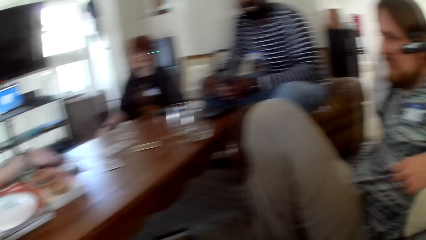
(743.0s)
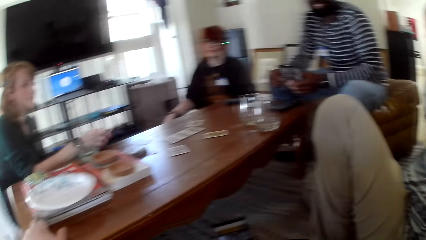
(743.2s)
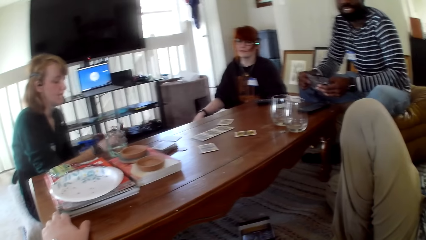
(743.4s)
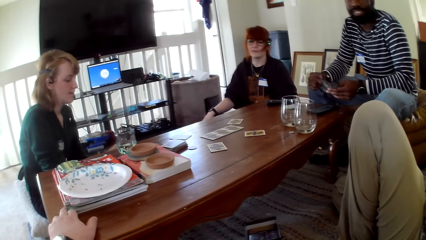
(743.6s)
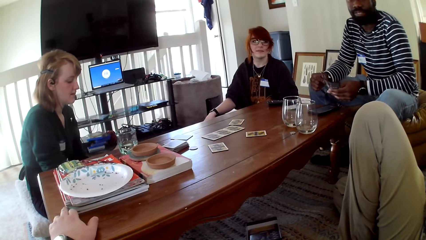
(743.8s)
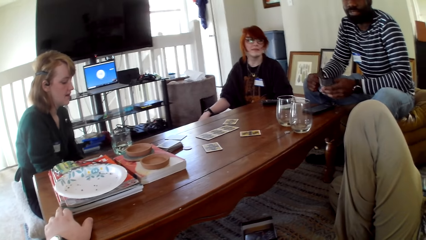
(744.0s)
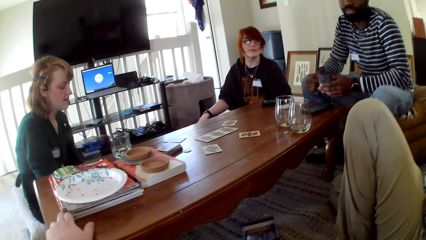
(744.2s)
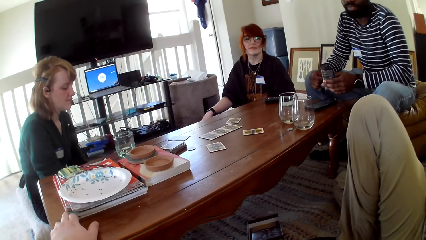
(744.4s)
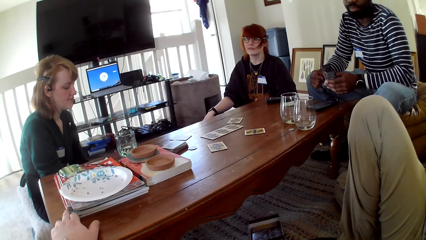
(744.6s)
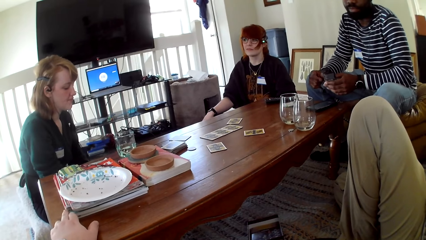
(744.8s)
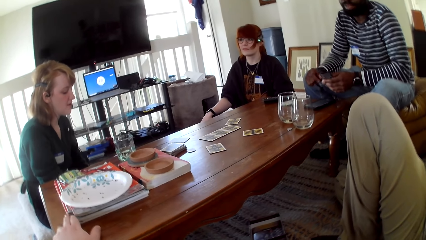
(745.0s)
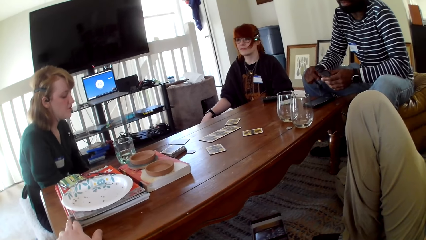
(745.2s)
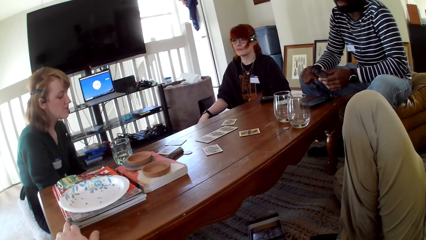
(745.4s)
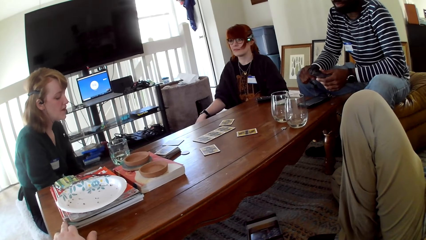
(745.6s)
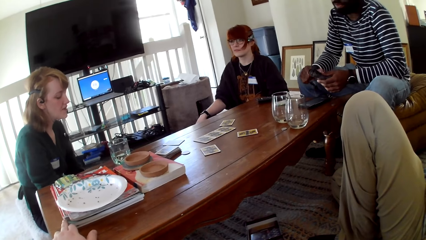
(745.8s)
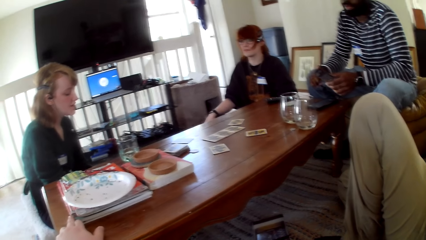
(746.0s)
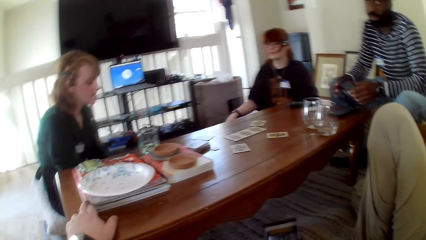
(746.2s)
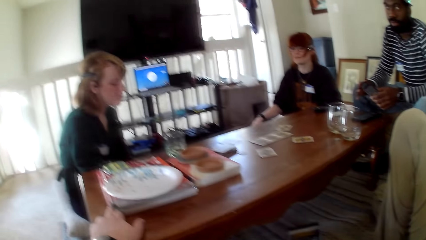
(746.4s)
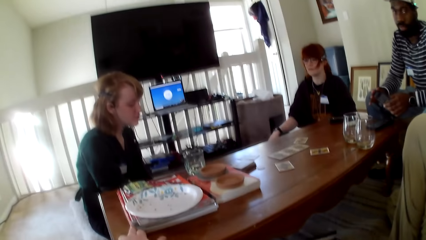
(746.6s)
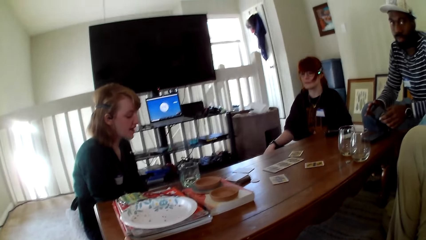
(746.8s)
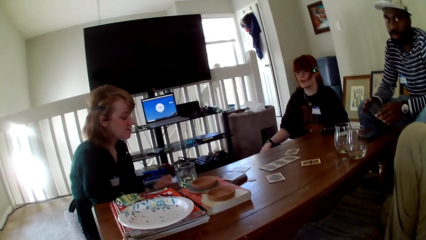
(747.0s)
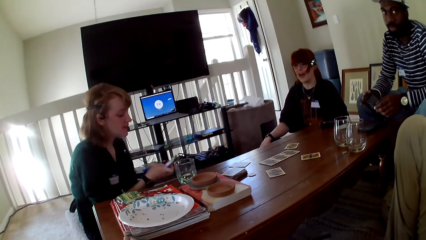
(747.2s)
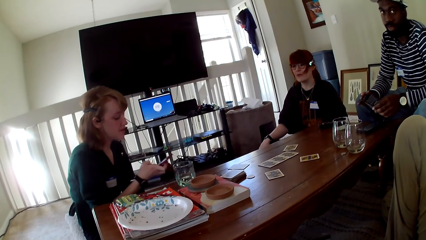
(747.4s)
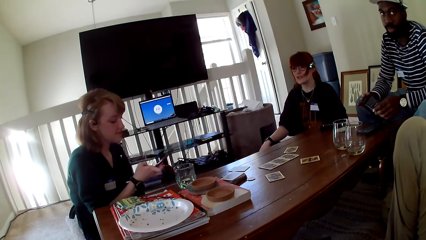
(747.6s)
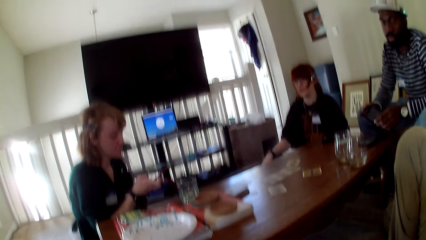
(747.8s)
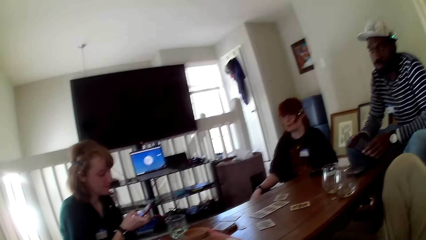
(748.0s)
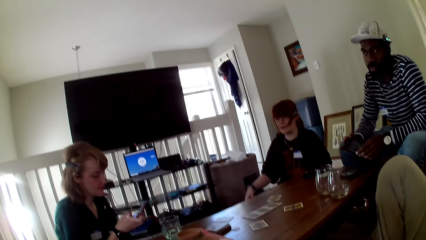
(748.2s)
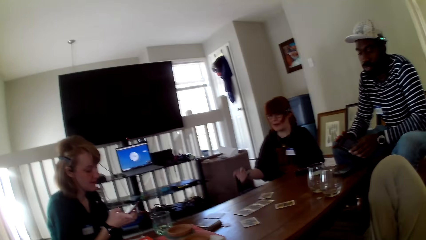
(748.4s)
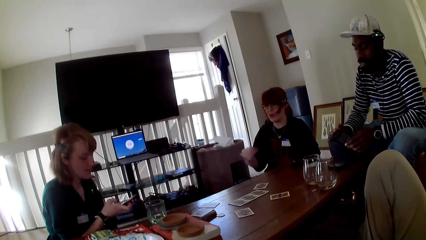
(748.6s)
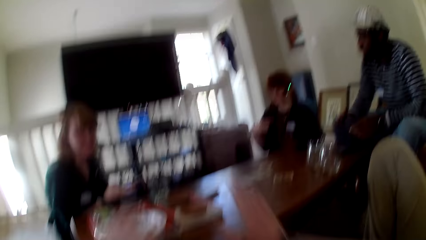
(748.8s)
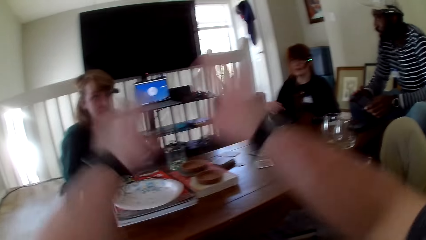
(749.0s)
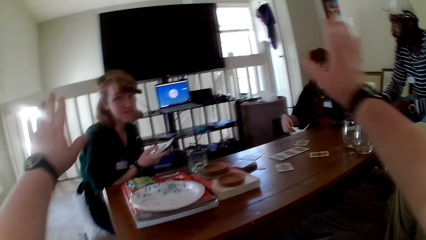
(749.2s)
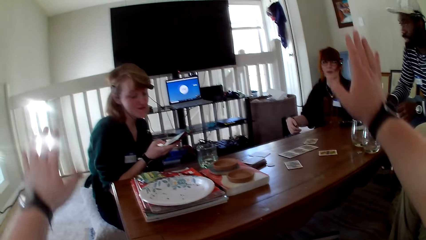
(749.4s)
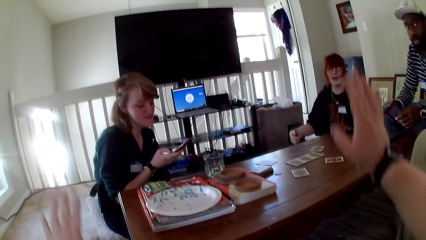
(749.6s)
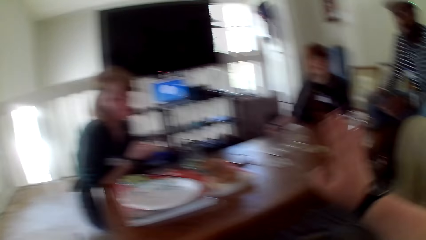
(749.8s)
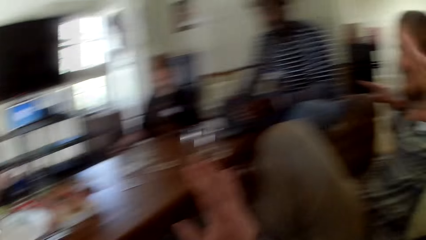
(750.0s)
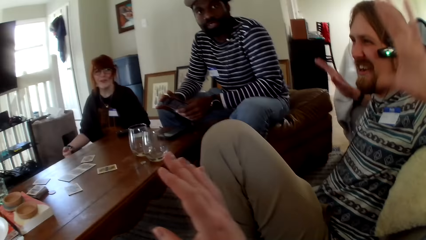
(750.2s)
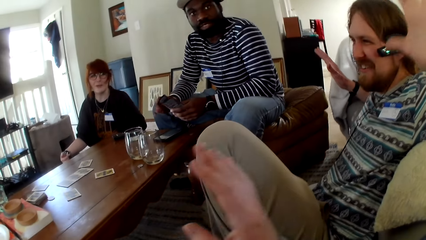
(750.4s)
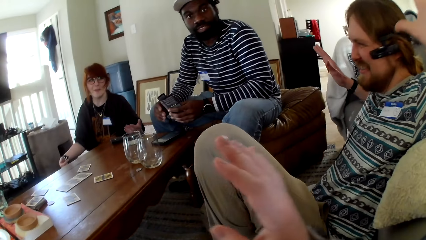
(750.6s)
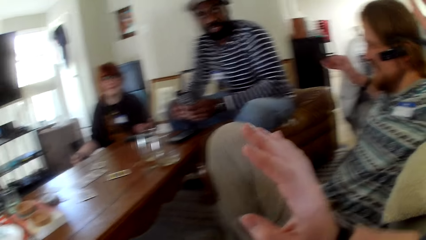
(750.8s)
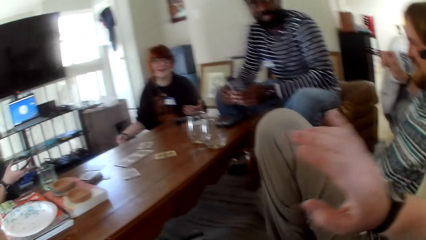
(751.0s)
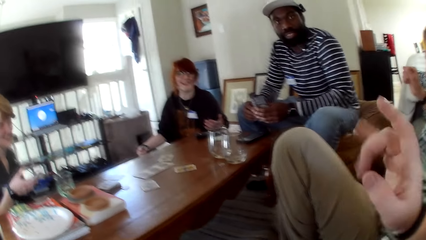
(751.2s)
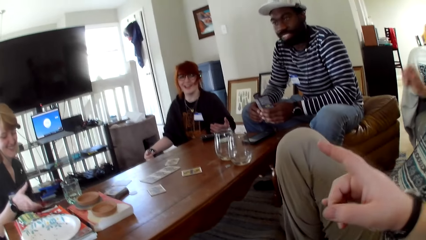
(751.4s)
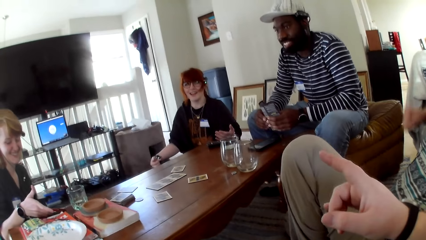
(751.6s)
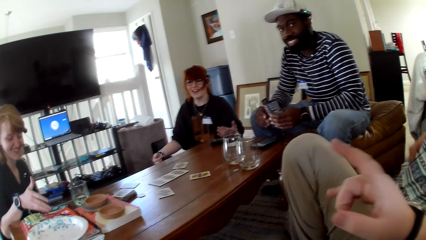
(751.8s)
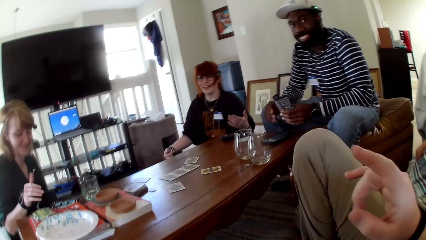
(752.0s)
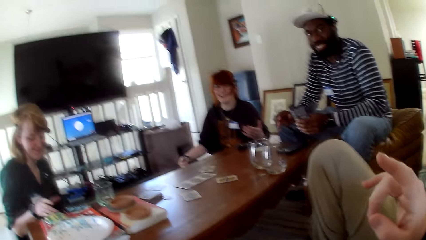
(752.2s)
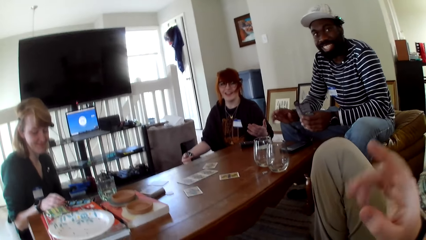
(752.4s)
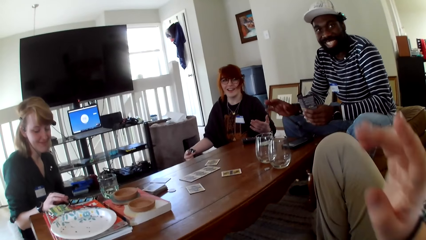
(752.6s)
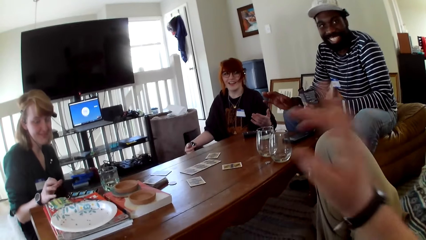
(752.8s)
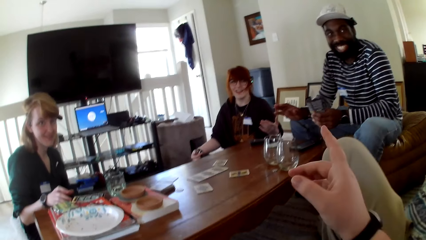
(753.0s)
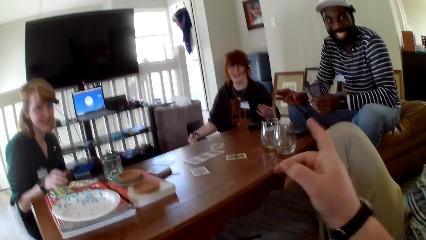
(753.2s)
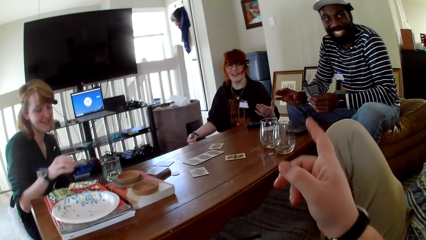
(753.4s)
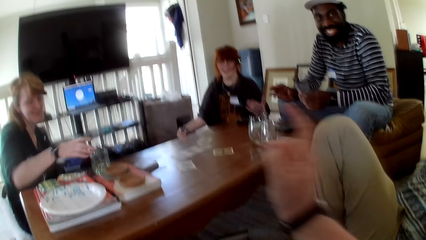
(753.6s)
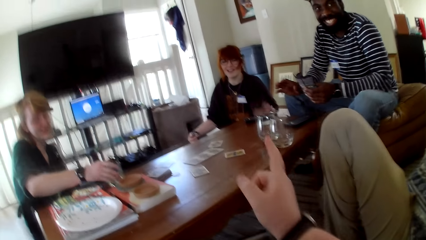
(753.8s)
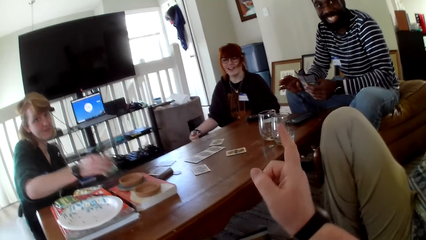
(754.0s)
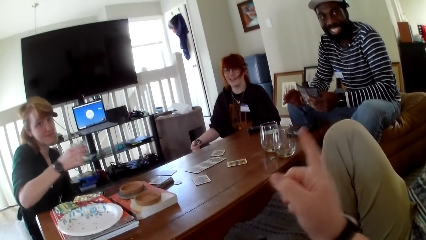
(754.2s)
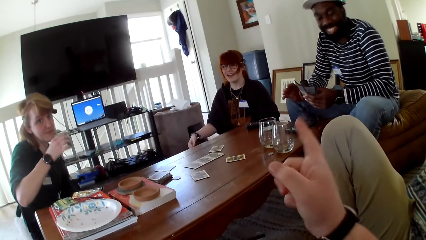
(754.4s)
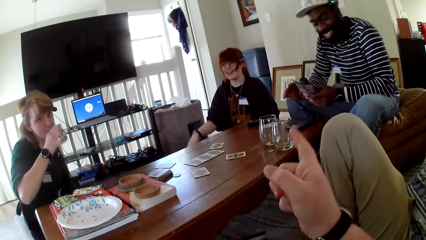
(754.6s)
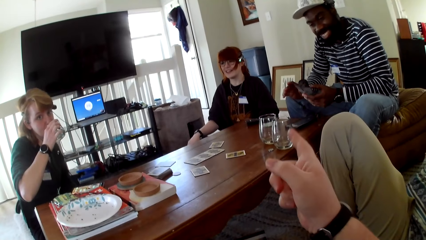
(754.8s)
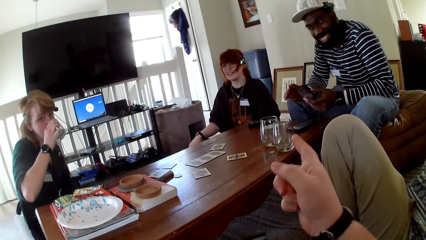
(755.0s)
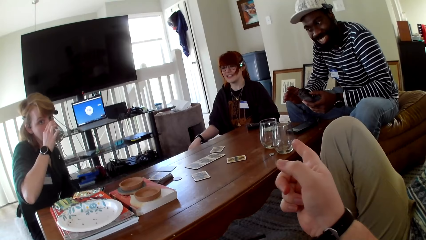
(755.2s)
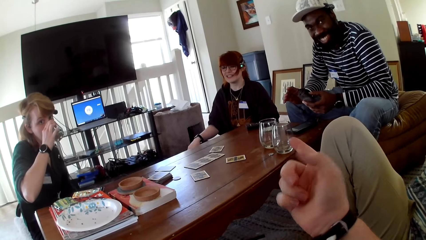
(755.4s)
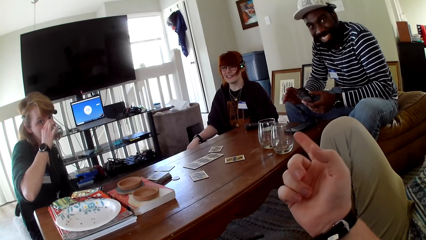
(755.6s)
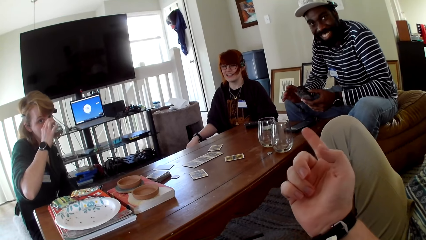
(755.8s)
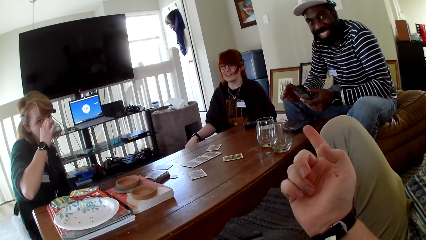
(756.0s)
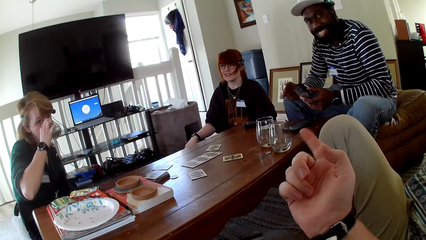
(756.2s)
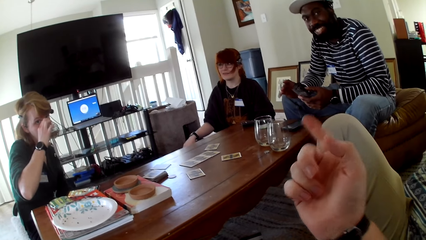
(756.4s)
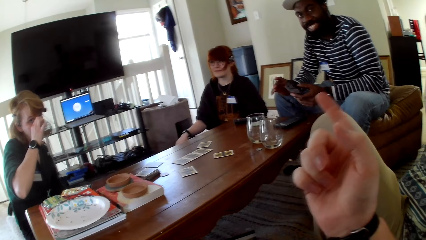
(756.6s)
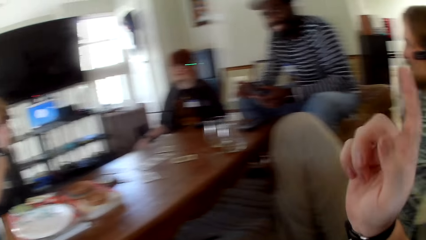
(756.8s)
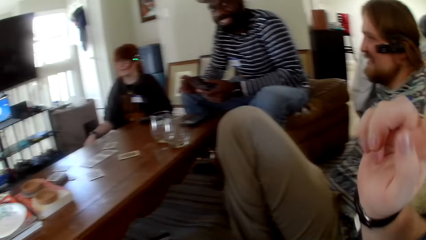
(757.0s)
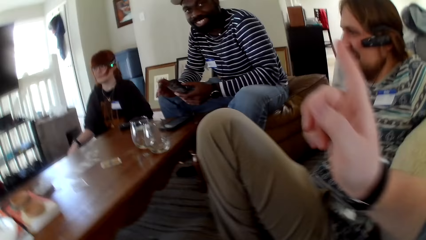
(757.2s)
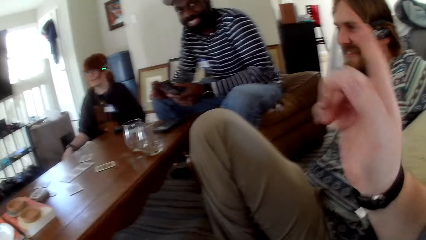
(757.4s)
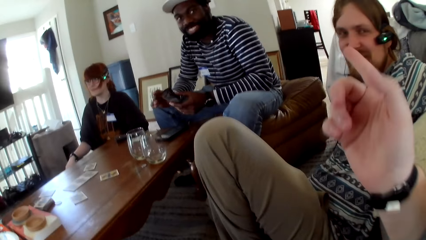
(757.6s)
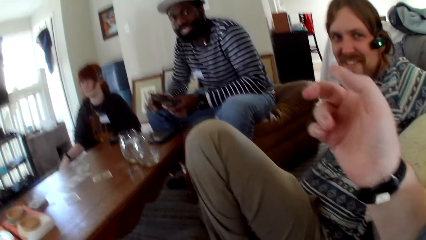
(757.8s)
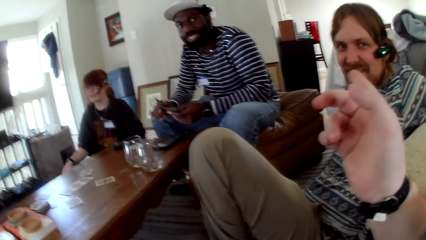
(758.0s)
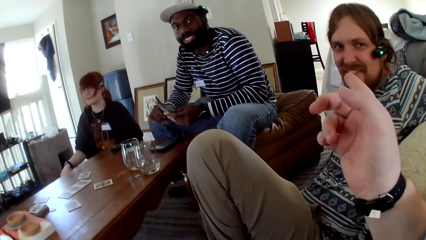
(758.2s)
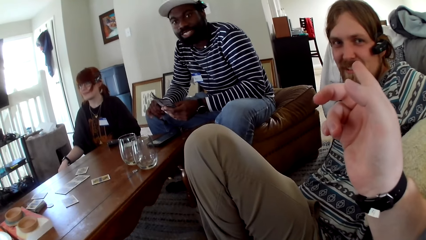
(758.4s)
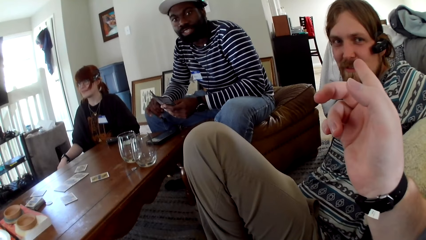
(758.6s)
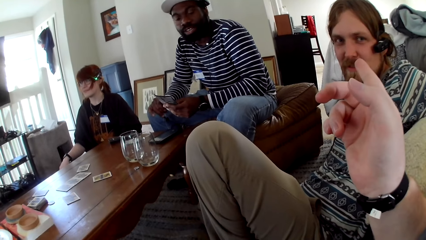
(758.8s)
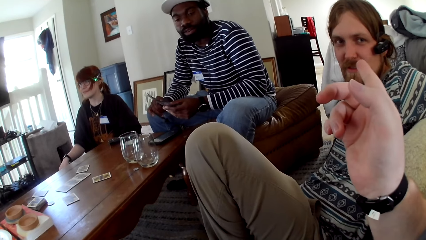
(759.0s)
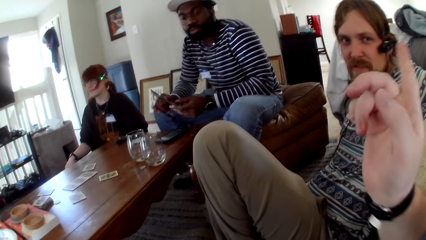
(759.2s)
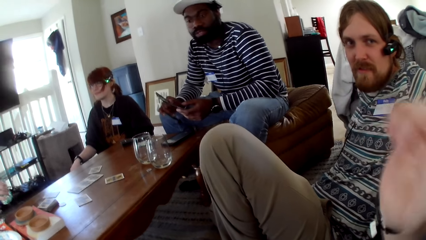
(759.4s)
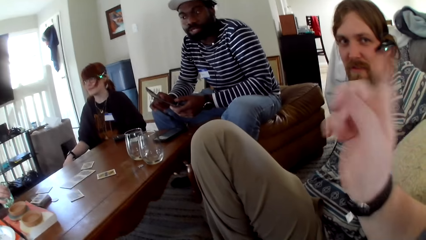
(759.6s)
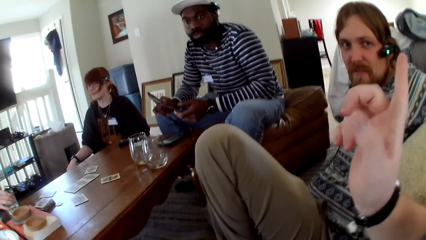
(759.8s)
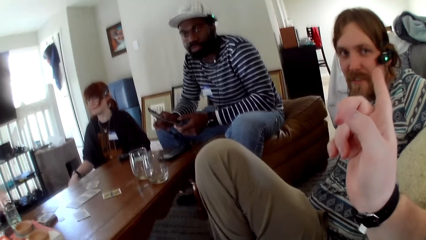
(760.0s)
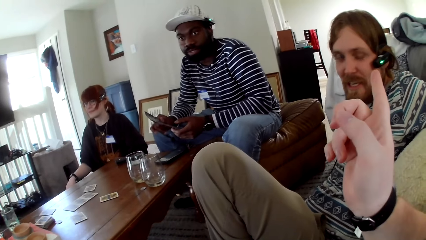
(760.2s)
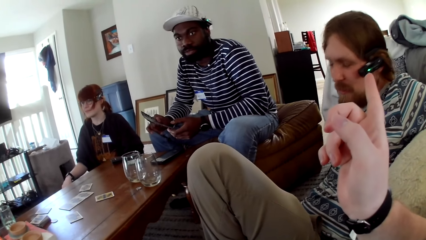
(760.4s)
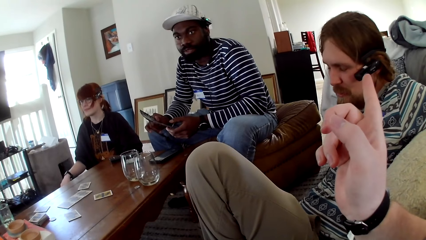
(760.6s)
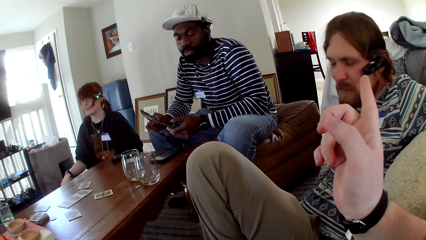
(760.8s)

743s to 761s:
A woman touches a phone. The woman operates her phone. A man holds the pamphlet with both hands. The camera wearer gestures his hands. Another man gestures his hands. The woman puts the phone on the table. The camera wearer gestures his hand. The first man gestures his hand. The woman operates the phone on the table and picks up a glass. The camera wearer gestures his hand and raises his hand up. The woman drinks water from the glass. The camera wearer gestures his hand and raises his hand up.
